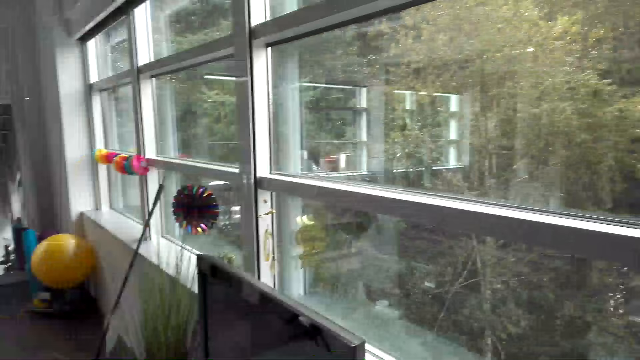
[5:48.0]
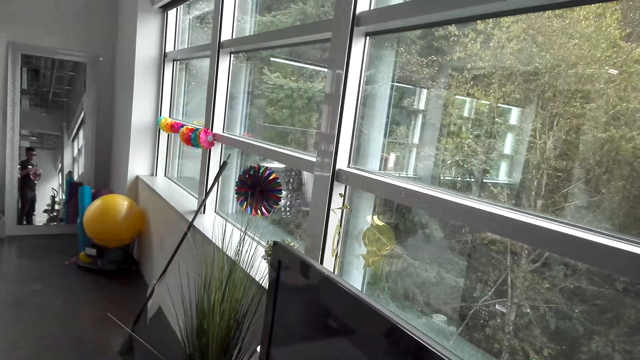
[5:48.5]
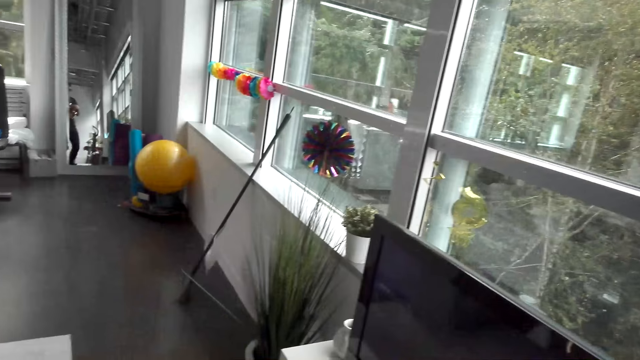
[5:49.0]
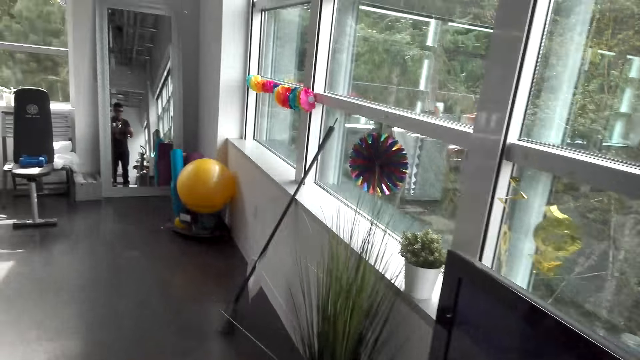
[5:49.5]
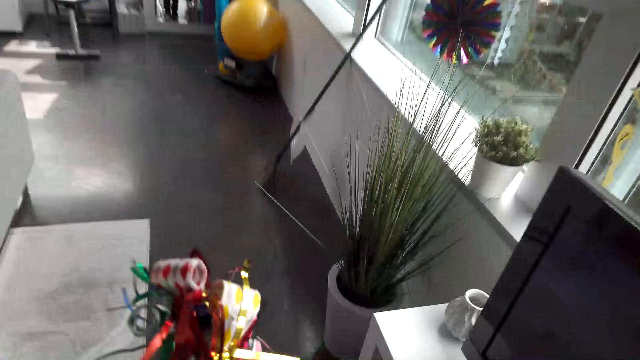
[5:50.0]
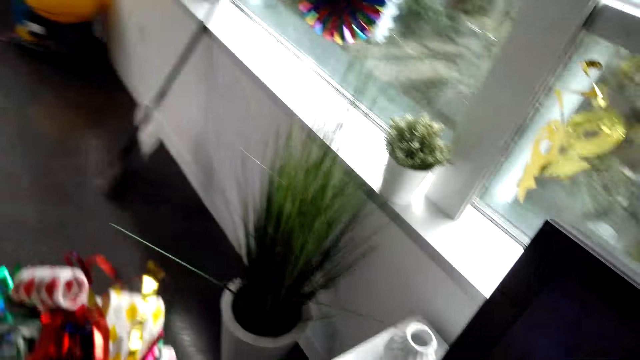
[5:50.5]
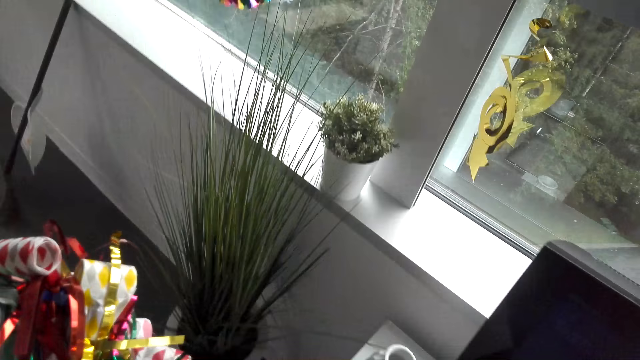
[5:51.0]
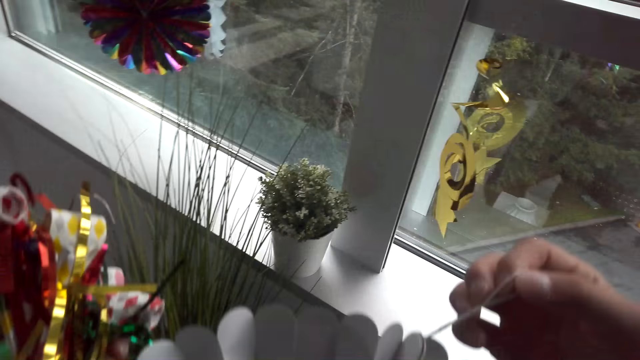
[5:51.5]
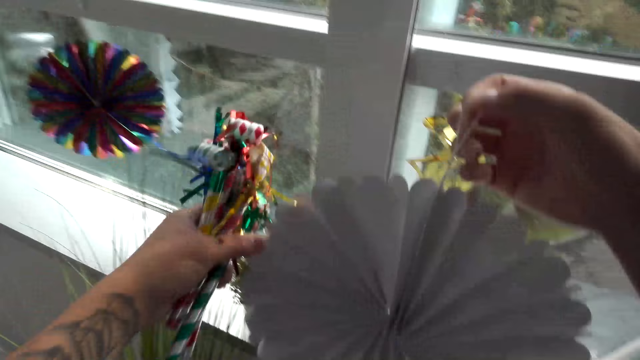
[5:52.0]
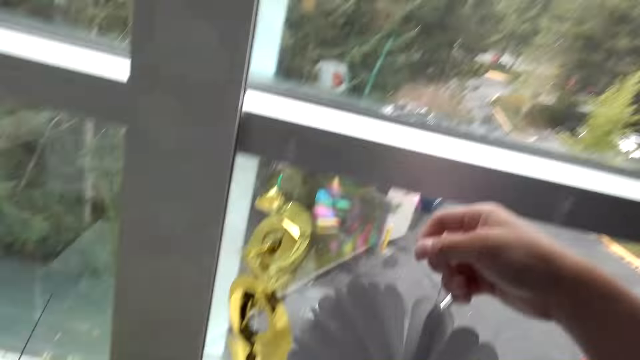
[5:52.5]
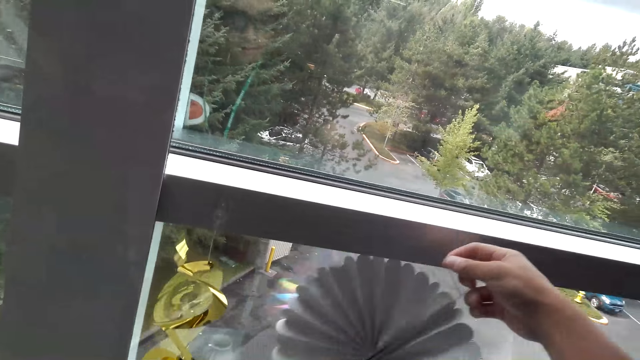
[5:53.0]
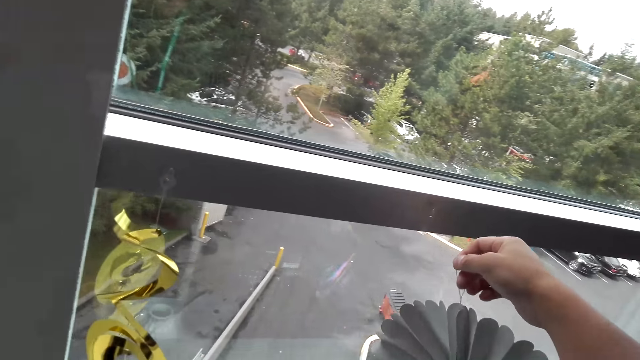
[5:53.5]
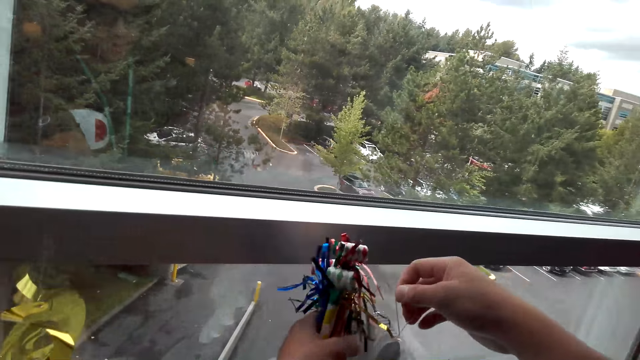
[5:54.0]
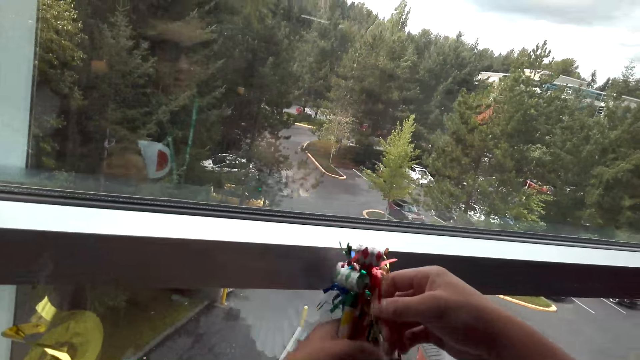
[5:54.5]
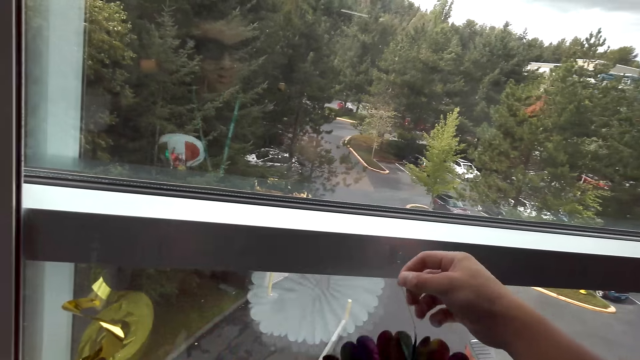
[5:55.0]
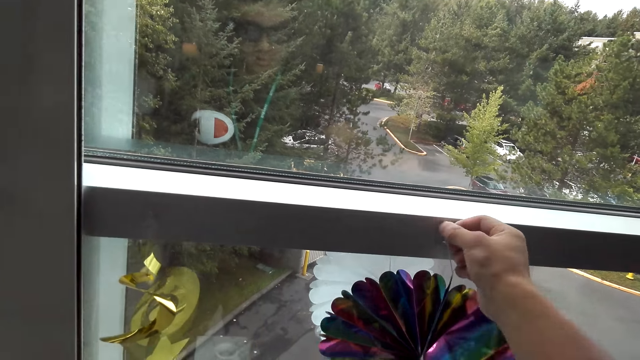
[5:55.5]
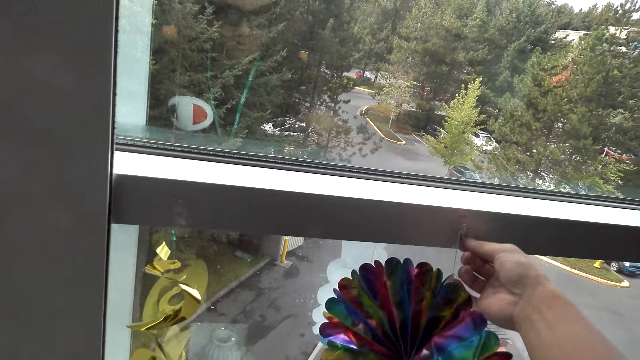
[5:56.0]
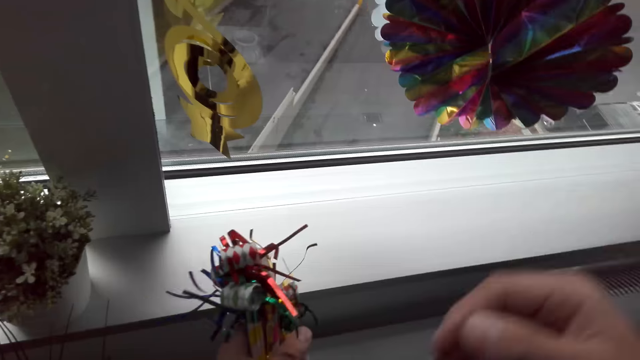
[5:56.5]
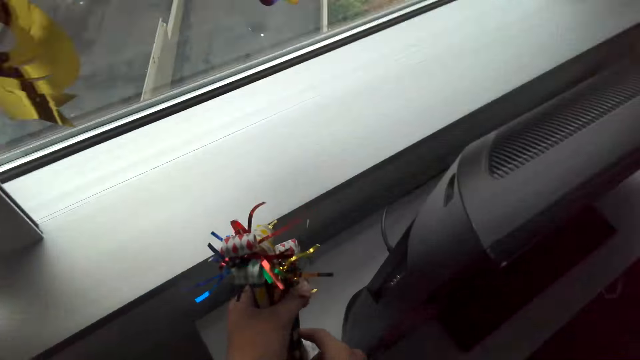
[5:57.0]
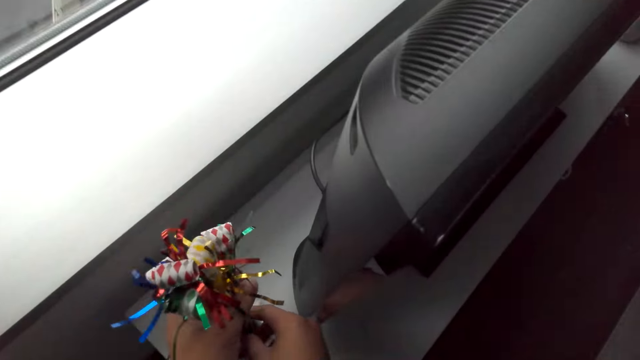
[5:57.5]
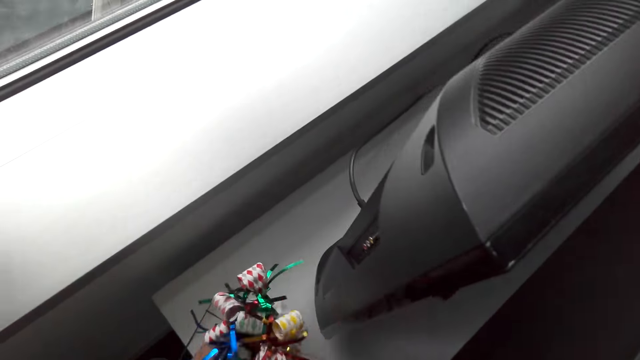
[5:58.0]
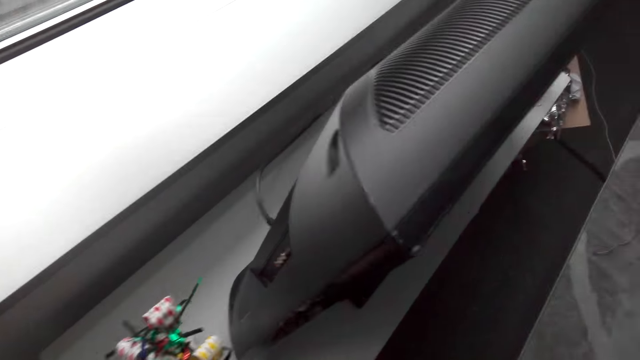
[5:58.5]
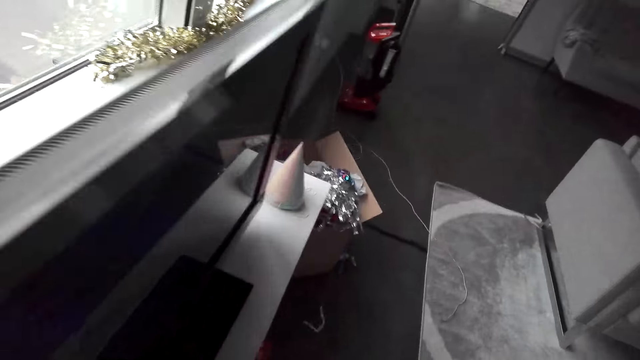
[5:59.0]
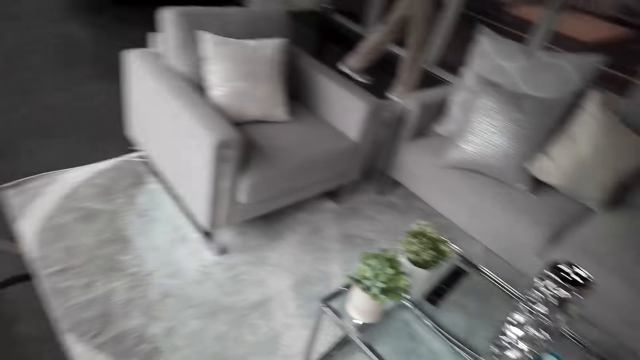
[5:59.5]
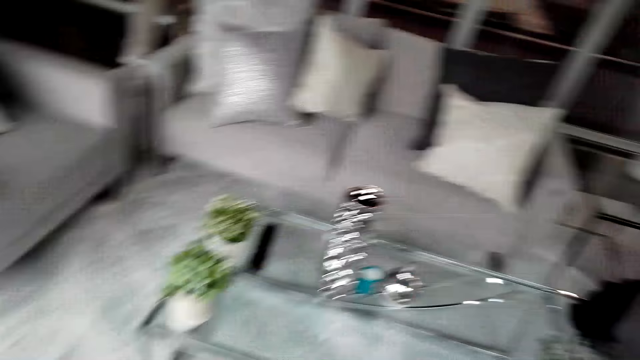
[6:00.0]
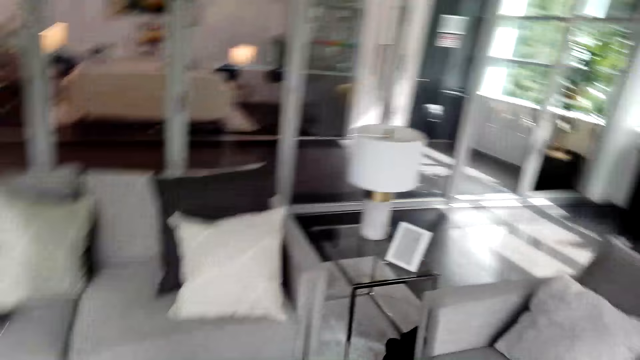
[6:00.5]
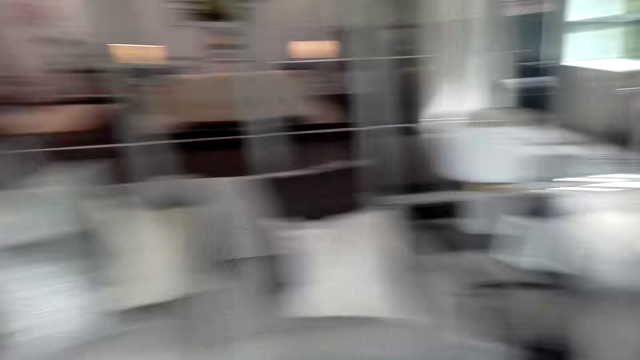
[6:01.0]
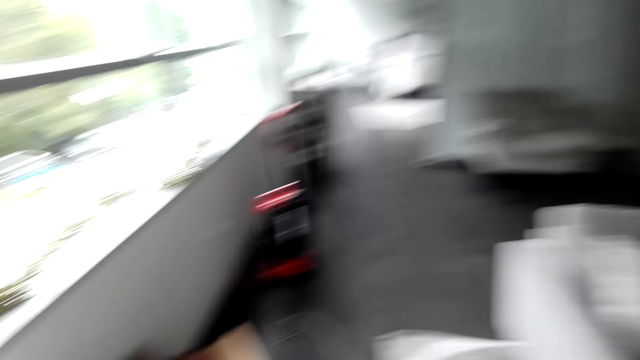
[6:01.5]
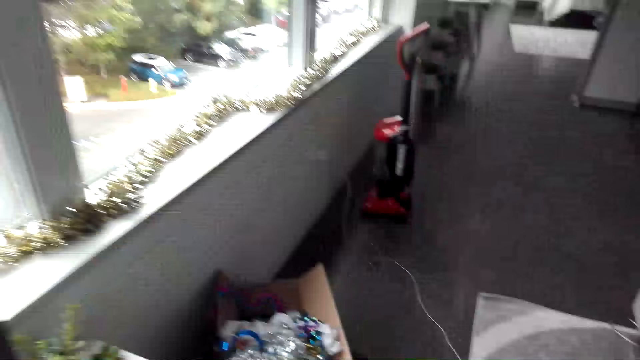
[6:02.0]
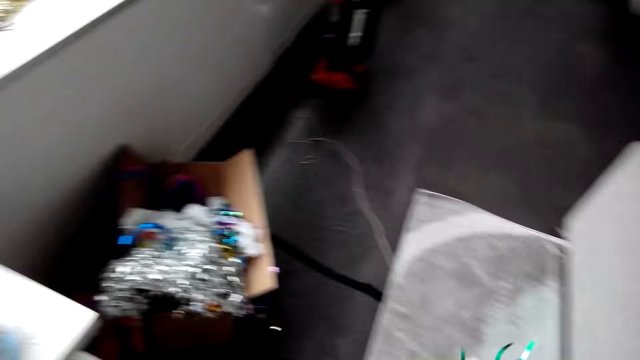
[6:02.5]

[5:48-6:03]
The camera wearer walks around. They decorate the house. They hang the decoration on the window. They put the noisemaker blowers in a container. They look around and walk around.

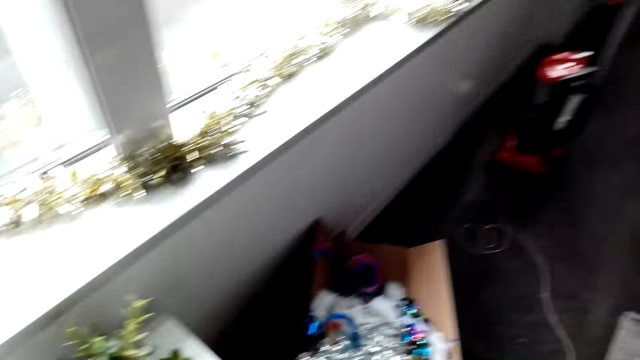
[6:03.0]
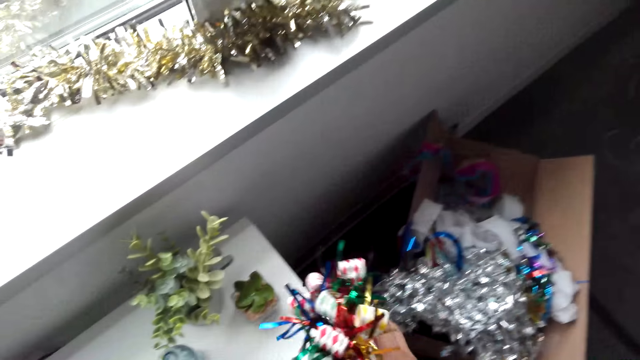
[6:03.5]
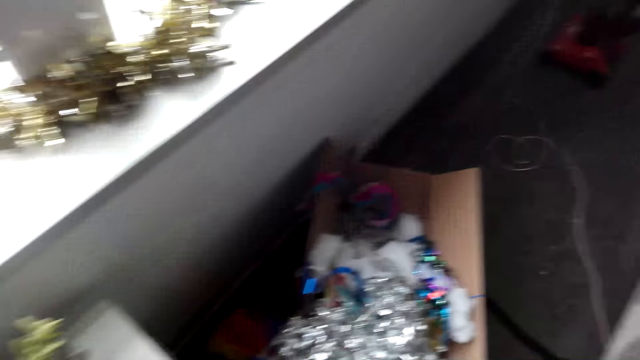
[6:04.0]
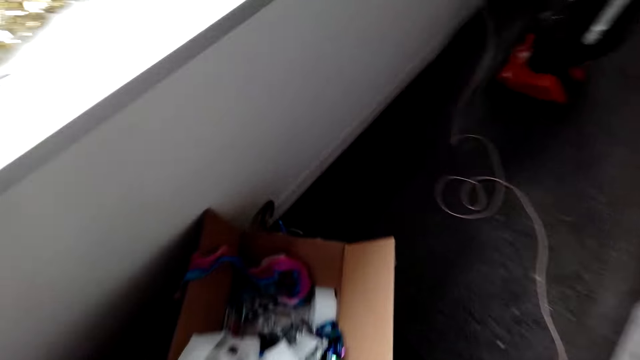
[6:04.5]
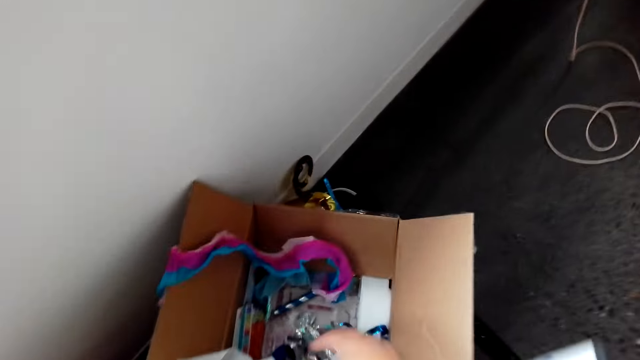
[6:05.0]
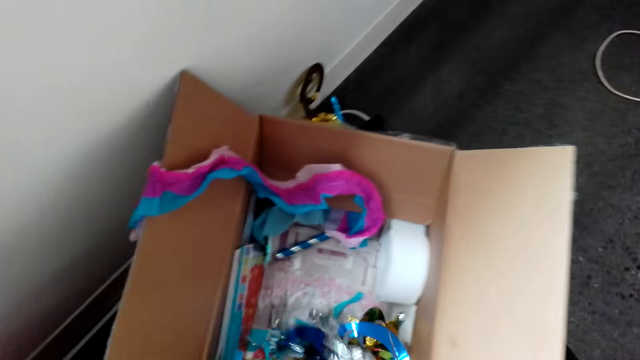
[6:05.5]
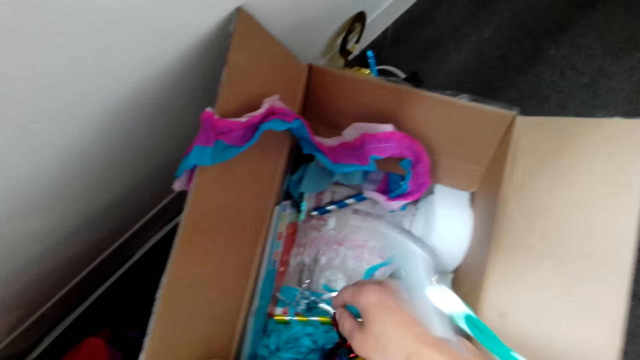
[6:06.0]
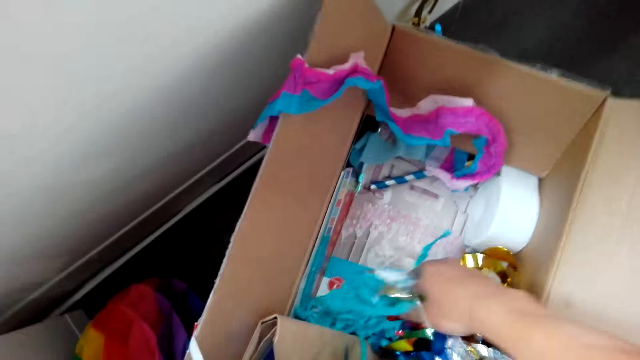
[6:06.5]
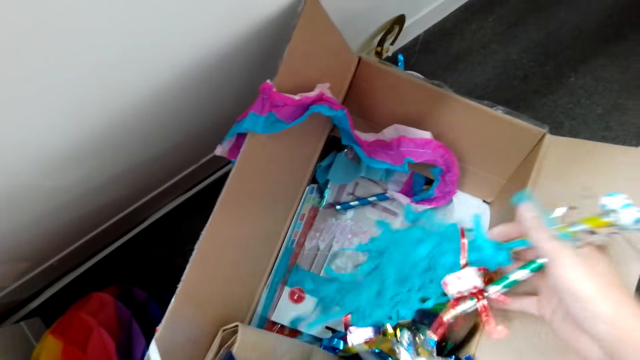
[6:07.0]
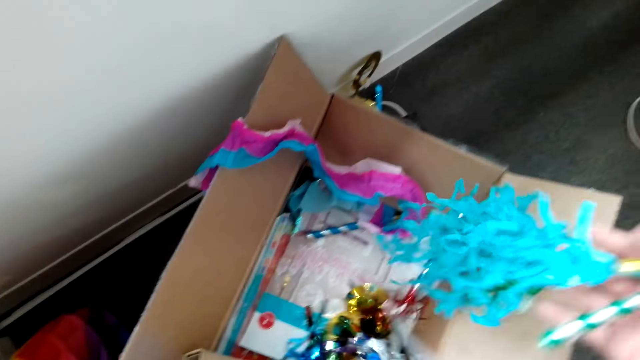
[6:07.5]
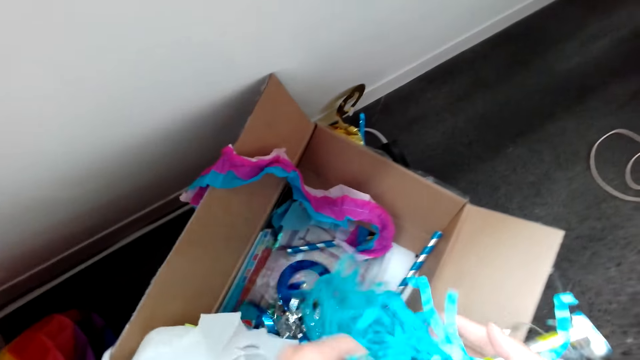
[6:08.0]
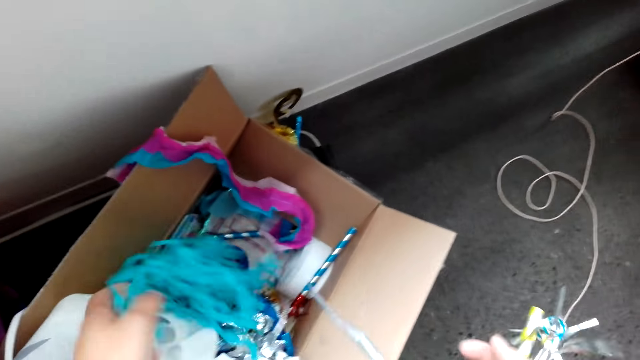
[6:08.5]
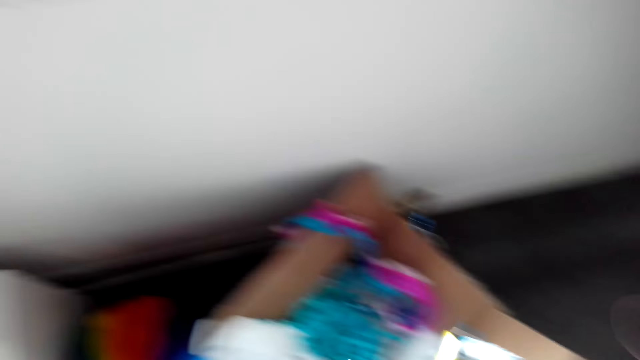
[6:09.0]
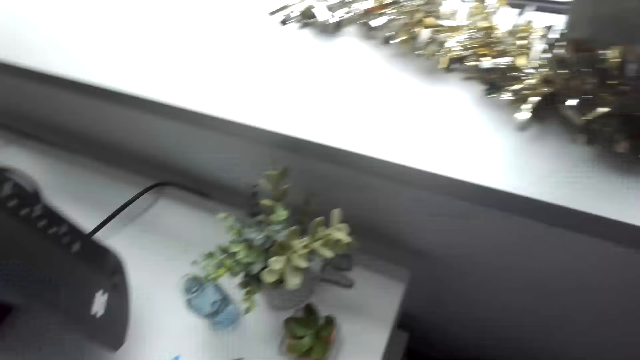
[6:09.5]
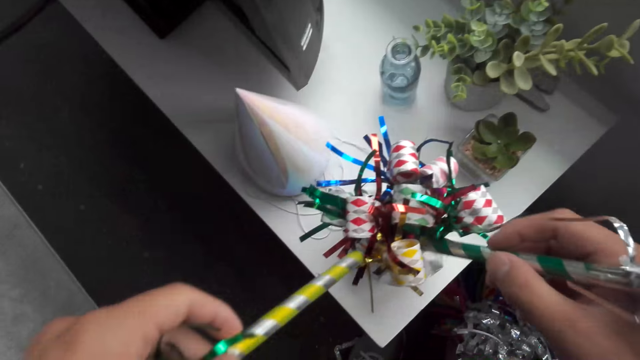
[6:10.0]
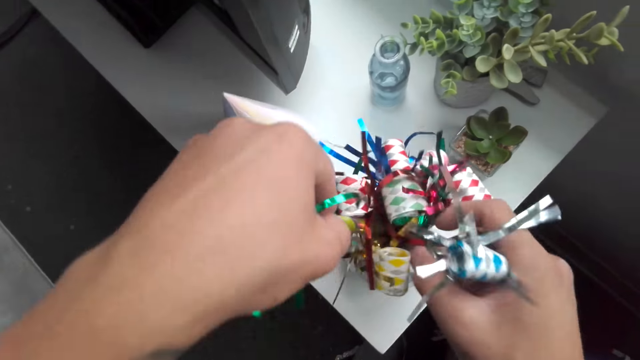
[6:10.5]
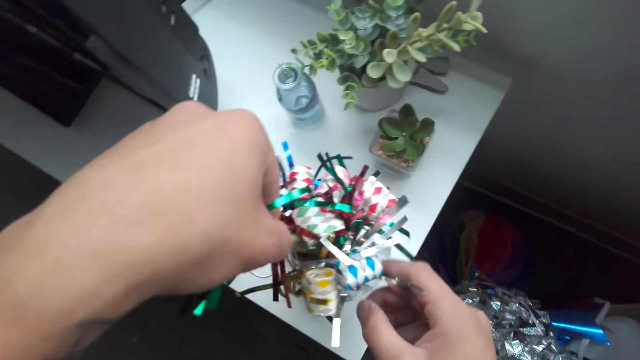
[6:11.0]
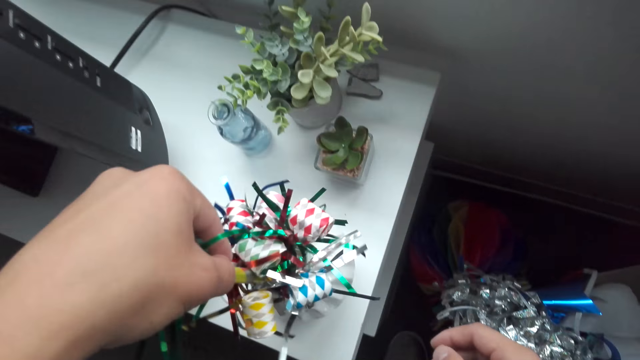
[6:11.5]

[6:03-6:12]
The camera wearer looks through the decoration box. They pick noisemaker blowers and streamers. They separate the streamers and noisemaker blowers. They put the noisemaker blowers with the rest.
